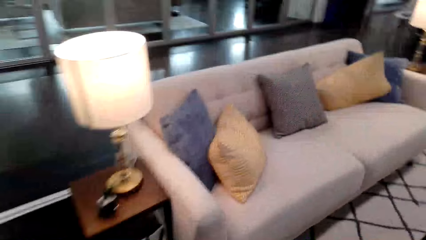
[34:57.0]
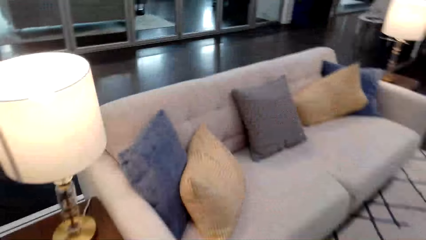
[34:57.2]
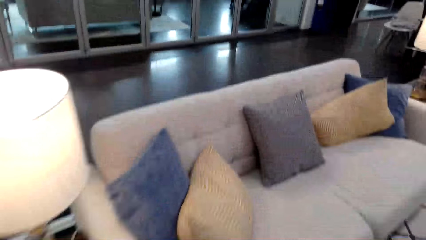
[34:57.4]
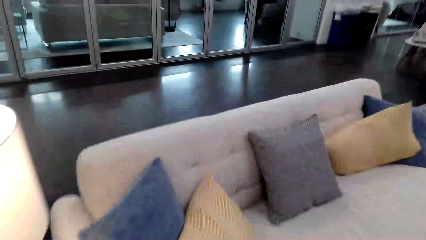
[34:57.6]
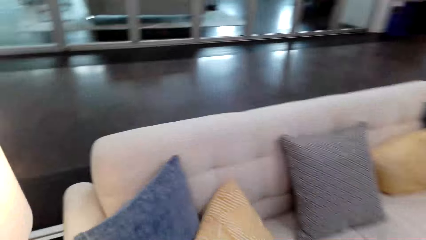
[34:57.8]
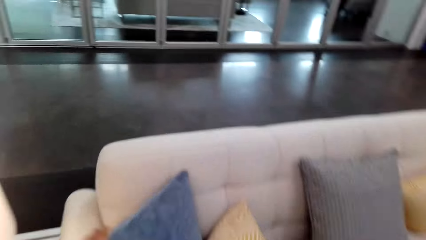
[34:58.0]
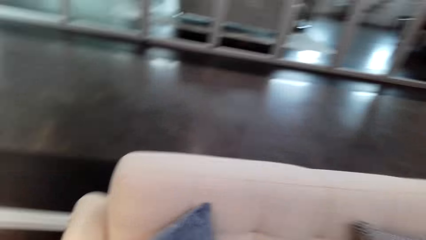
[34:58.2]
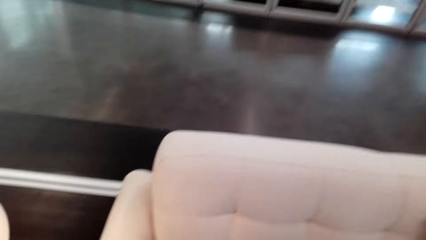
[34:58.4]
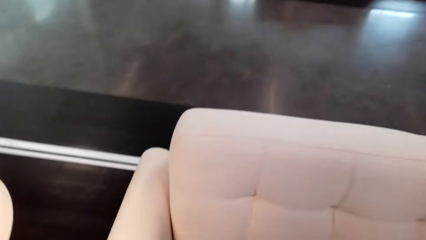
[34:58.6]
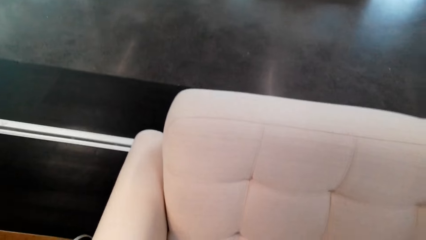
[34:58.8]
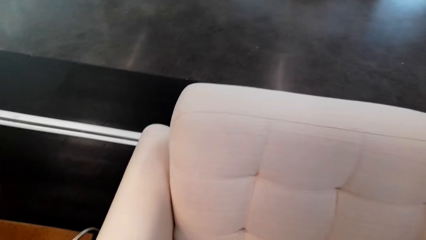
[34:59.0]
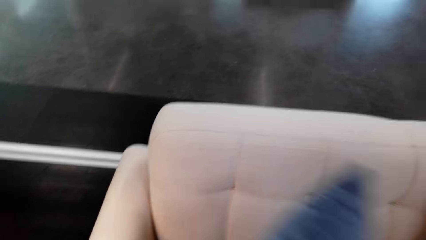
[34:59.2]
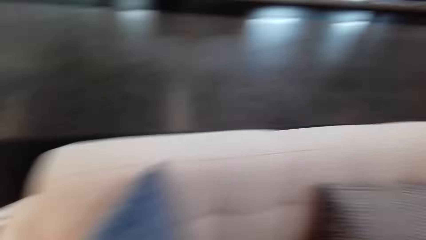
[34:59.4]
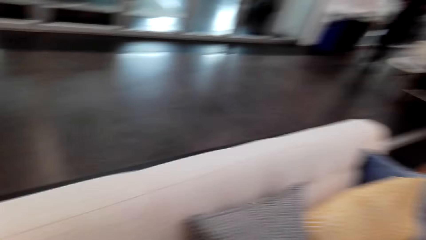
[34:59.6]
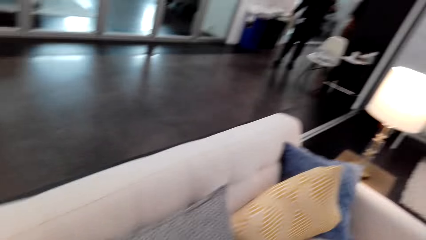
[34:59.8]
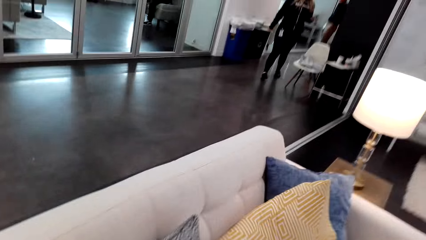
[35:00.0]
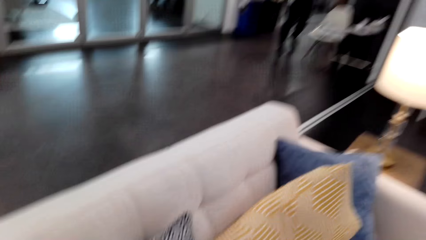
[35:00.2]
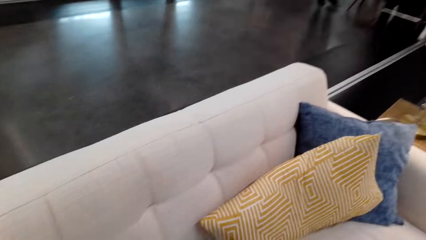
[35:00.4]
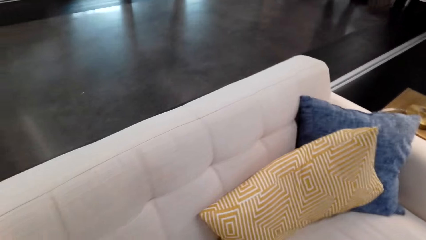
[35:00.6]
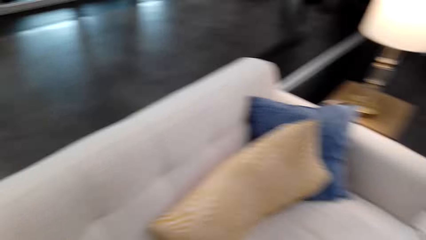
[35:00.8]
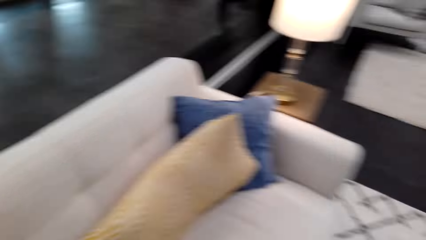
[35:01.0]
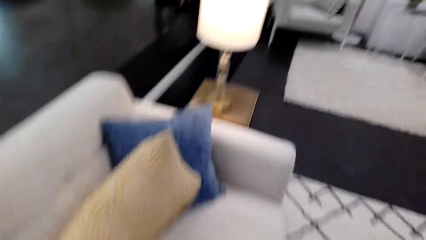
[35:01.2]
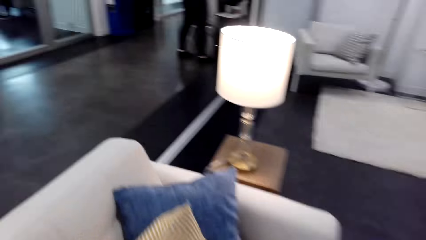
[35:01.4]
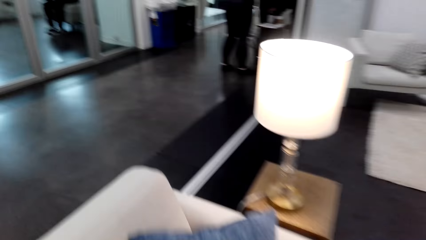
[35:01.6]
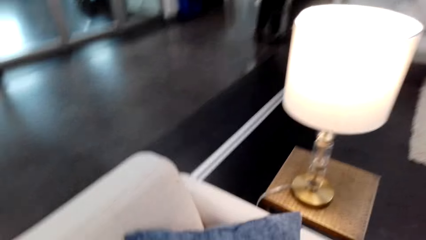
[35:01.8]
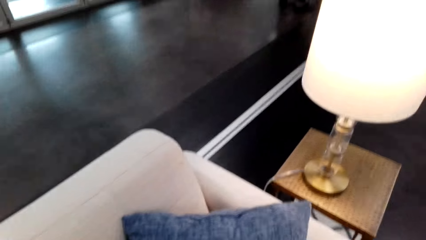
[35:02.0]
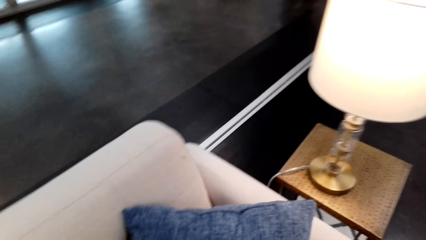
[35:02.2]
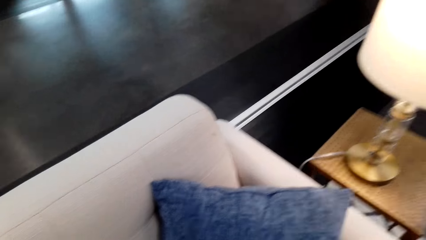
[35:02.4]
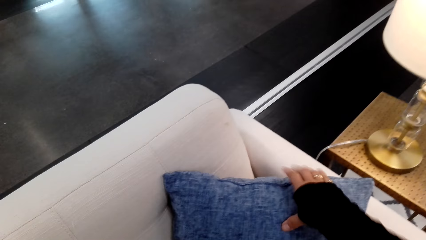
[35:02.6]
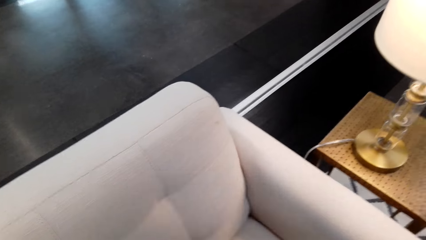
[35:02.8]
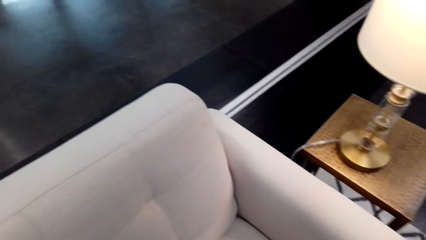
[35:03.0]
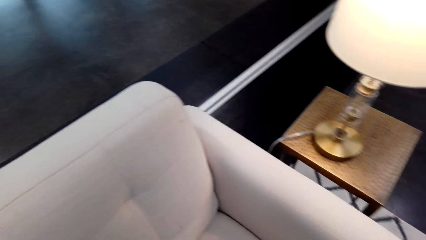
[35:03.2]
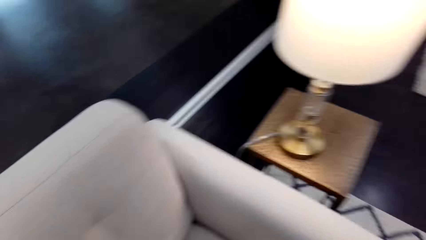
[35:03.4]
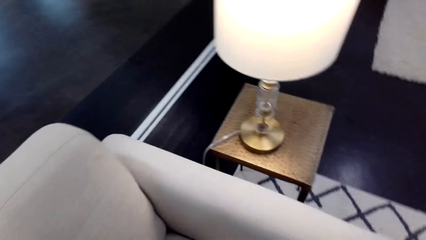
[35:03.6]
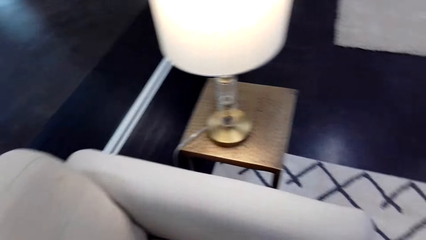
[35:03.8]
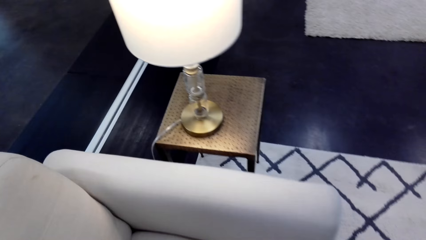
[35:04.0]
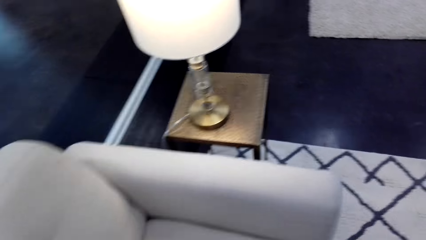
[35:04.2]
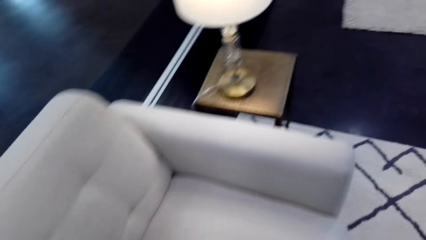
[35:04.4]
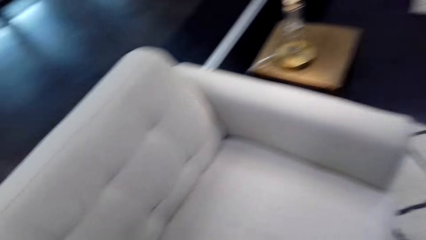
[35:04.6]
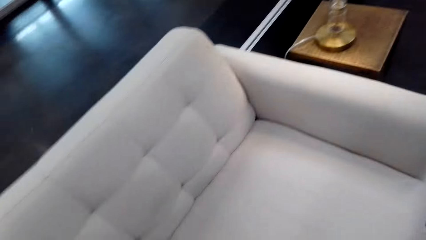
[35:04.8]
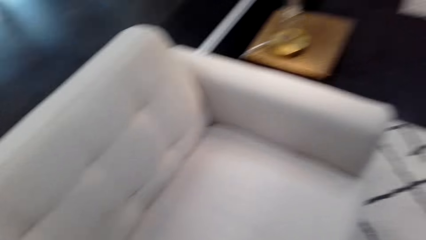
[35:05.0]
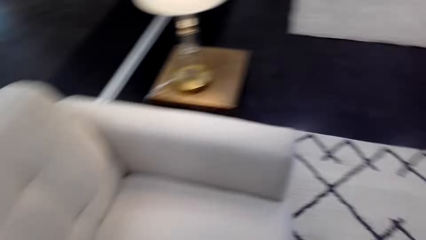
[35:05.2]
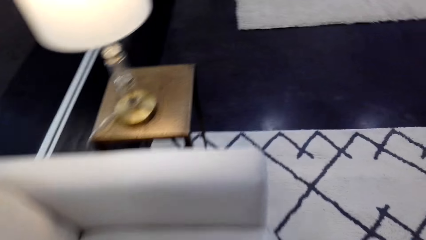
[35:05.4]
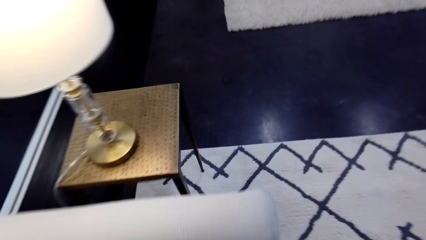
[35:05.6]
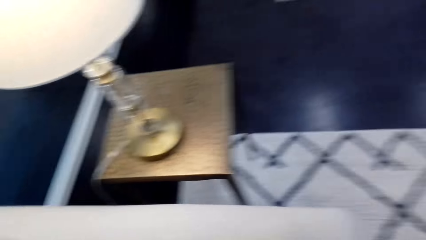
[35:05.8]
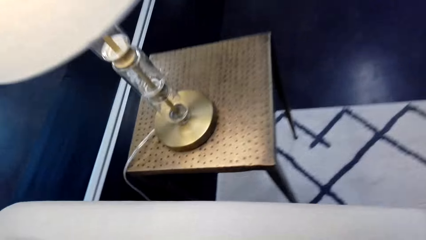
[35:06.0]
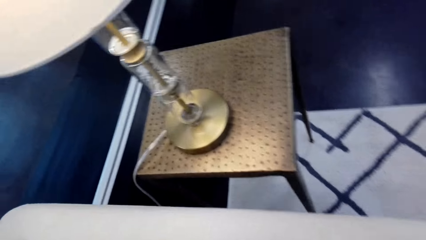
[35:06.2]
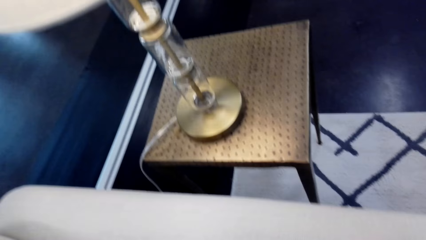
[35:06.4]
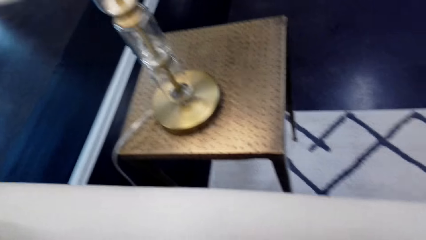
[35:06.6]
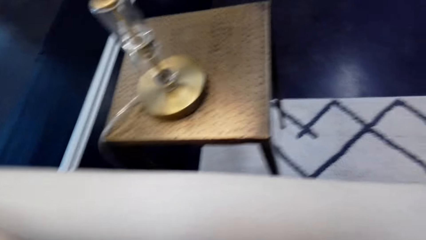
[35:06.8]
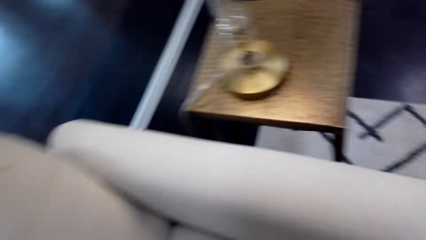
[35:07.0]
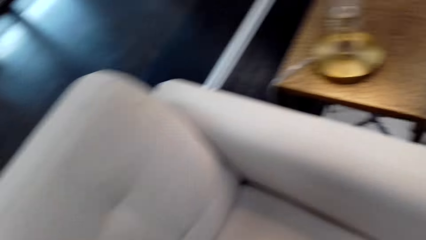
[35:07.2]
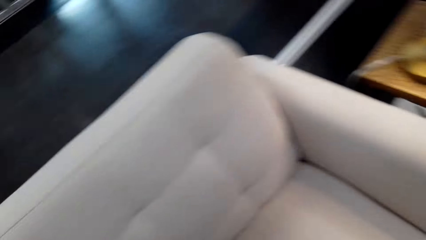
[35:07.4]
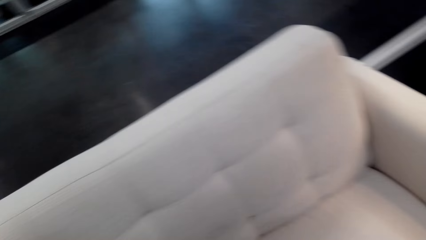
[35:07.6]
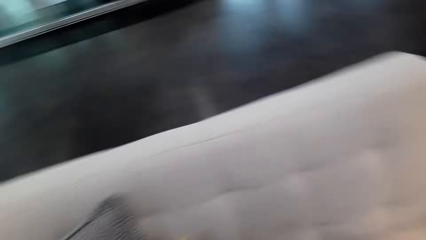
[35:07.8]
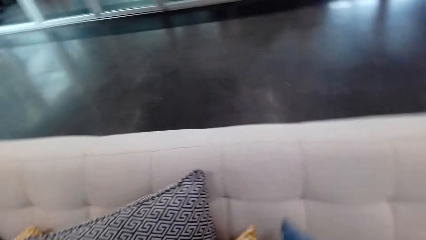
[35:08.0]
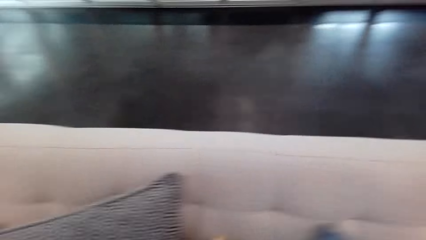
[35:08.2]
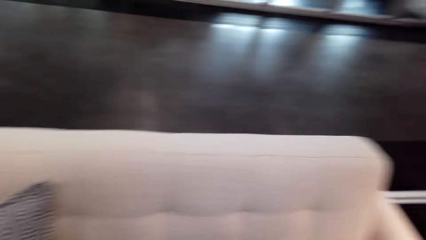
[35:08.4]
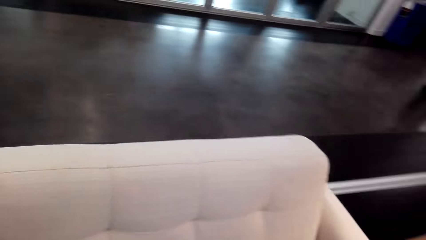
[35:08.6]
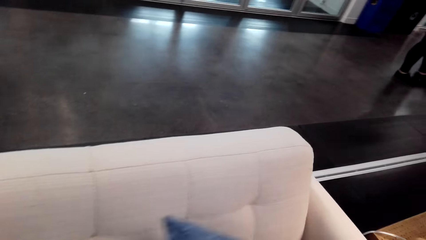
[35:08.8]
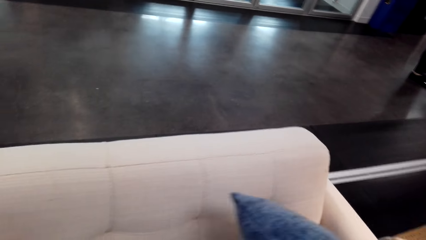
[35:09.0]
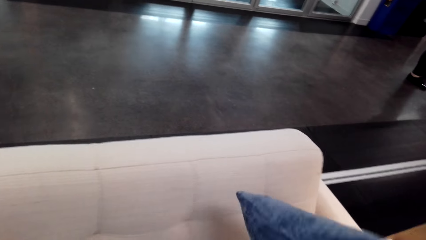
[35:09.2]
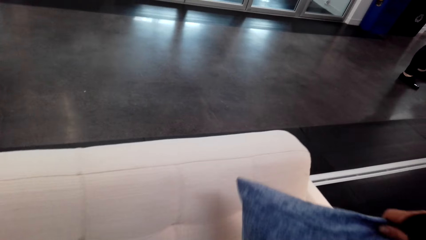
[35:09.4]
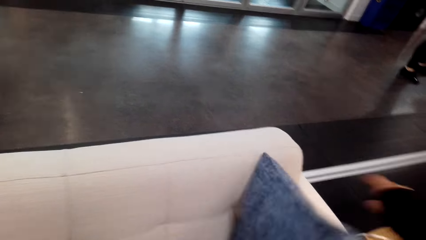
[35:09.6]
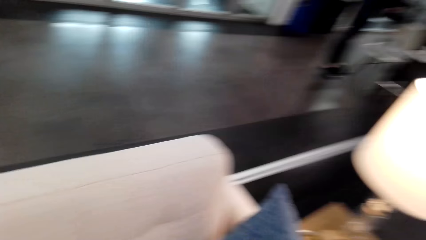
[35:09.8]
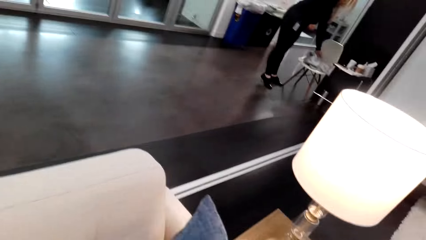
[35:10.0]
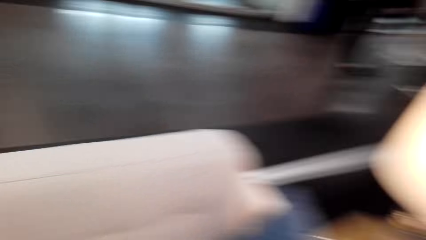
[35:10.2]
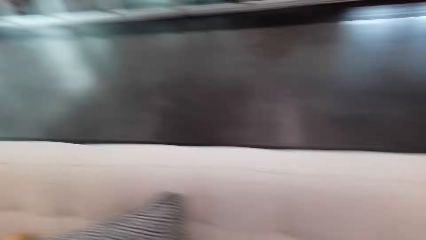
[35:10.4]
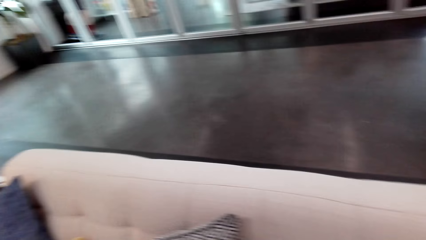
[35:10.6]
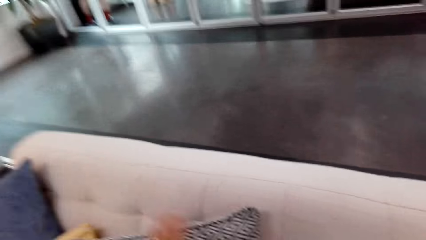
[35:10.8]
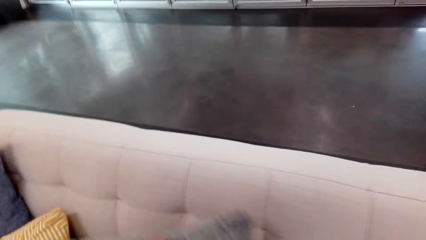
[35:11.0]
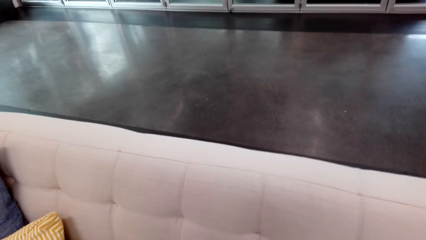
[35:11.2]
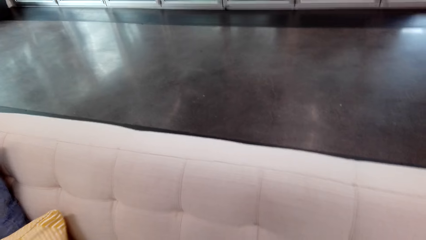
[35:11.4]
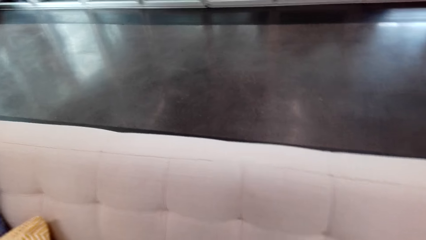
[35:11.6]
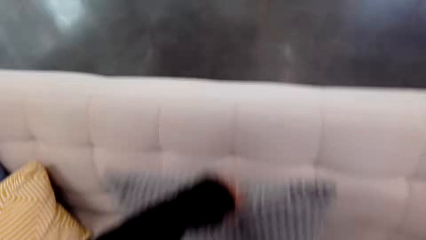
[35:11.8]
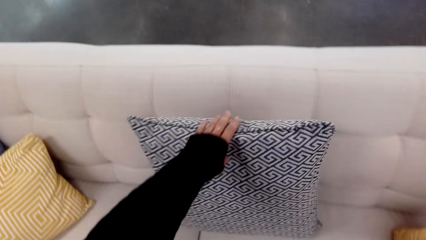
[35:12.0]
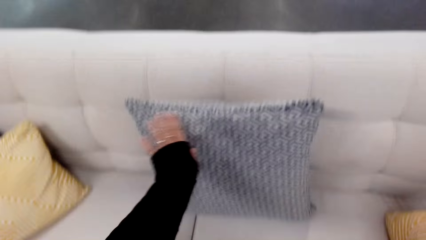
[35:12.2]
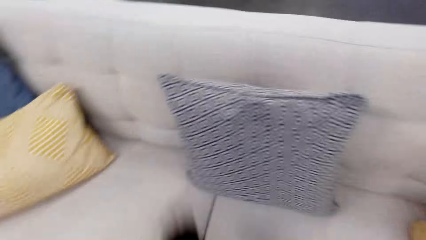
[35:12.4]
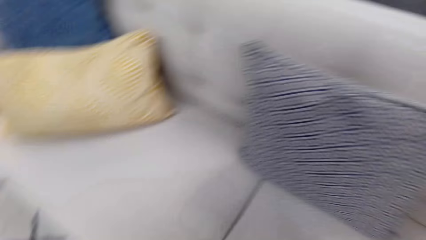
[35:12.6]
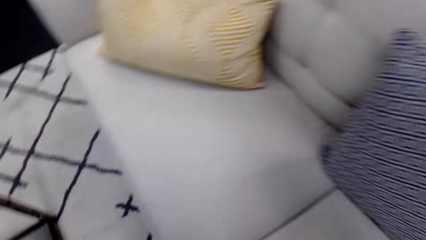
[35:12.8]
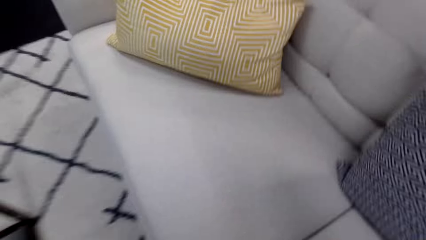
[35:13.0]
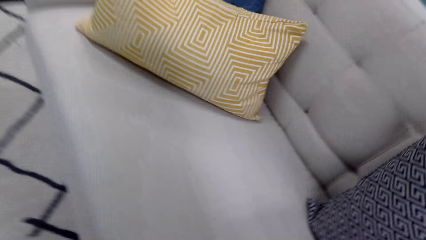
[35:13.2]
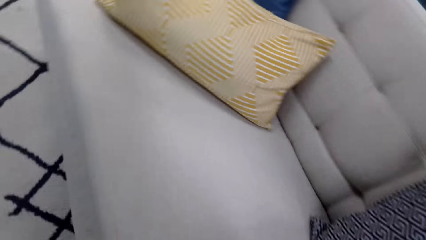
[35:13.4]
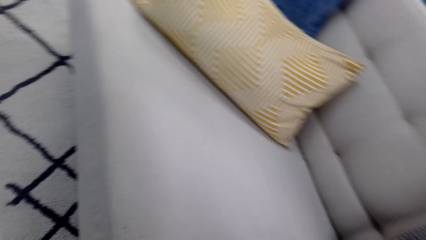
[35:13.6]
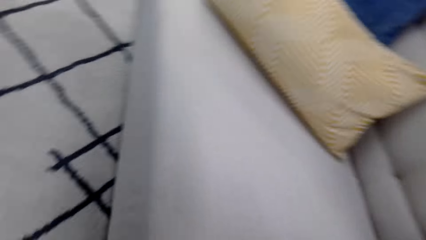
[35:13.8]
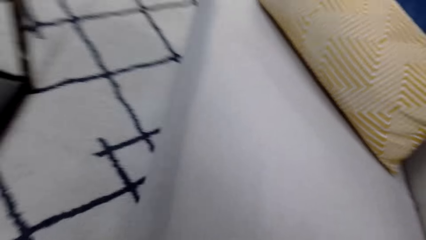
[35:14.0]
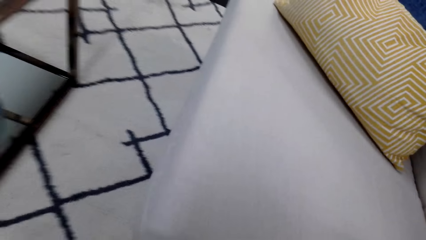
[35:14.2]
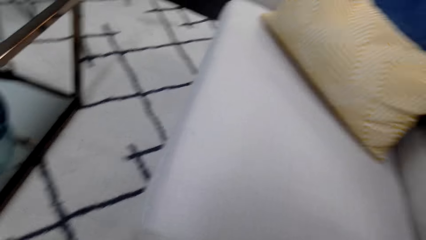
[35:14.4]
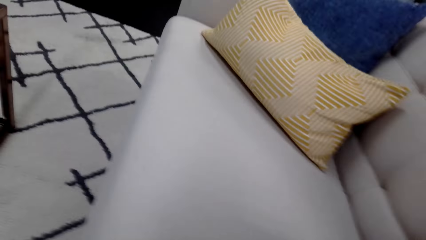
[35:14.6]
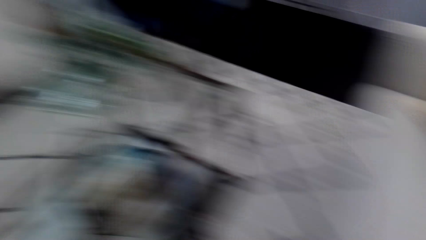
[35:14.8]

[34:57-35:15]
The camera wearer looks at the sofa. They move the pillow. They look at the sofa. They put the pillow on the sofa. They look at the sofa. They put the pillow on the sofa. They look at the sofa.
